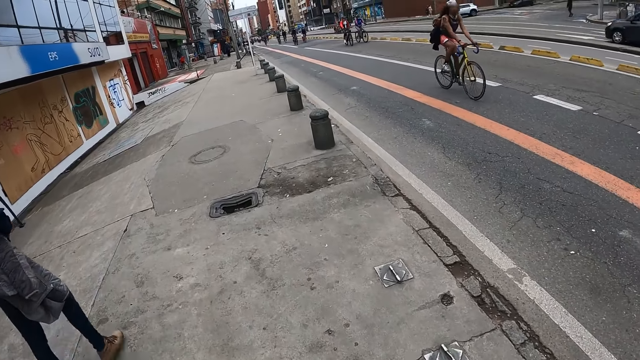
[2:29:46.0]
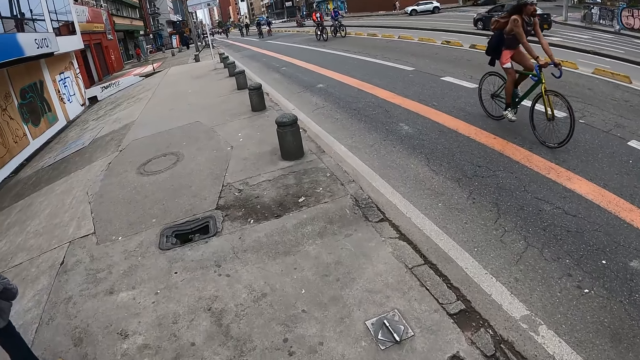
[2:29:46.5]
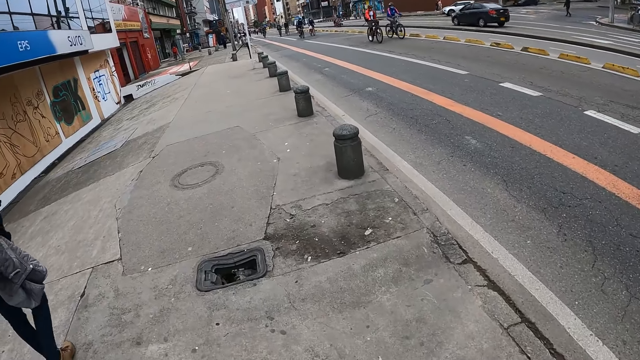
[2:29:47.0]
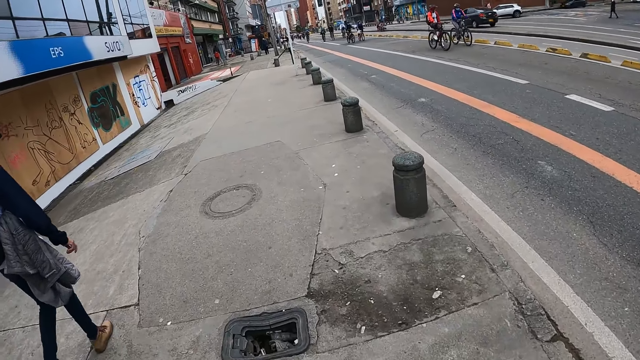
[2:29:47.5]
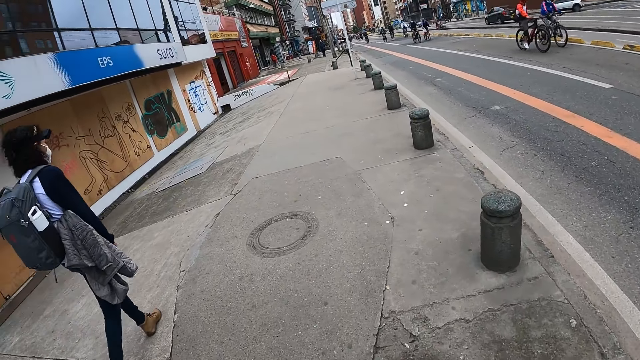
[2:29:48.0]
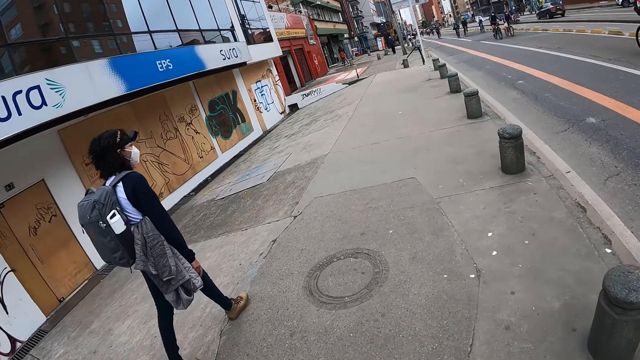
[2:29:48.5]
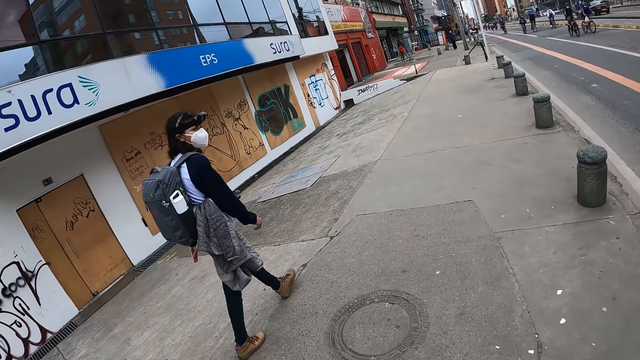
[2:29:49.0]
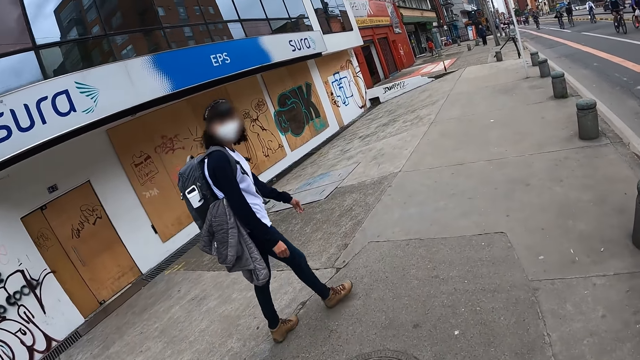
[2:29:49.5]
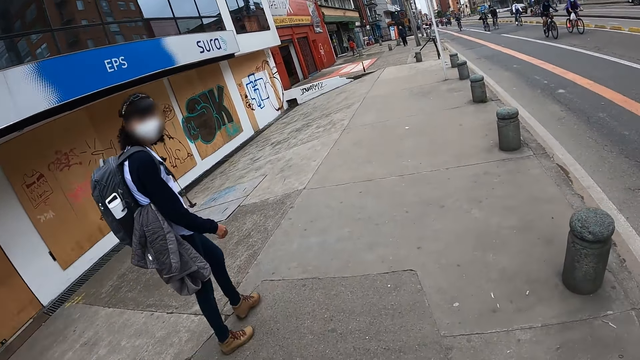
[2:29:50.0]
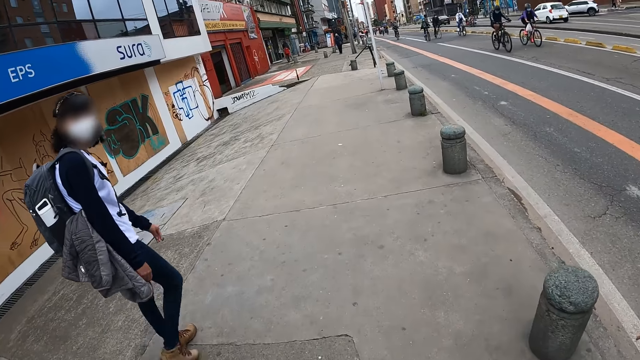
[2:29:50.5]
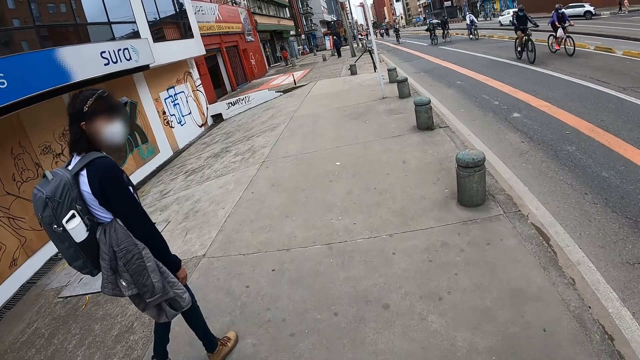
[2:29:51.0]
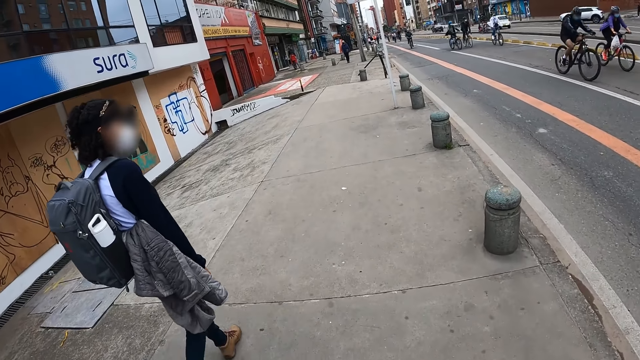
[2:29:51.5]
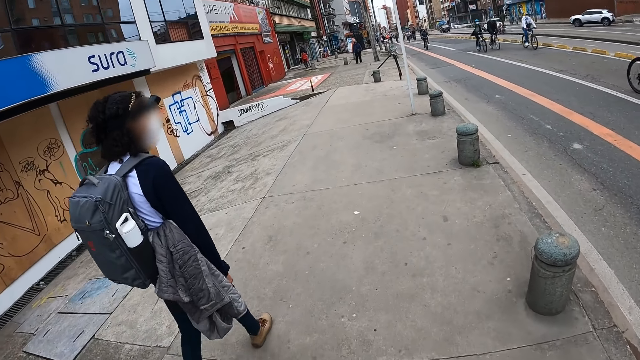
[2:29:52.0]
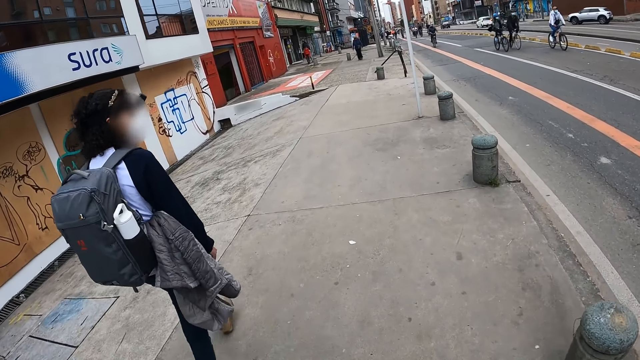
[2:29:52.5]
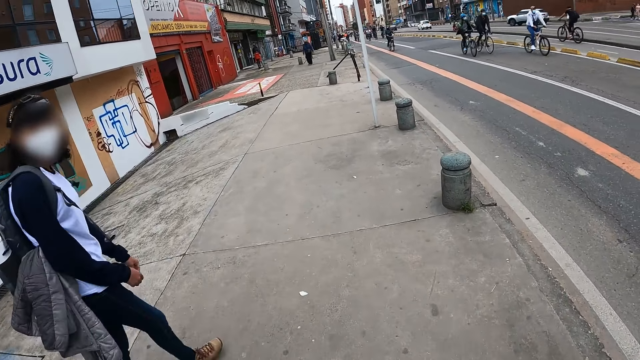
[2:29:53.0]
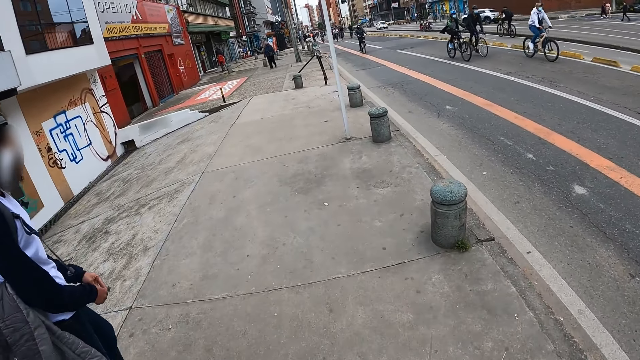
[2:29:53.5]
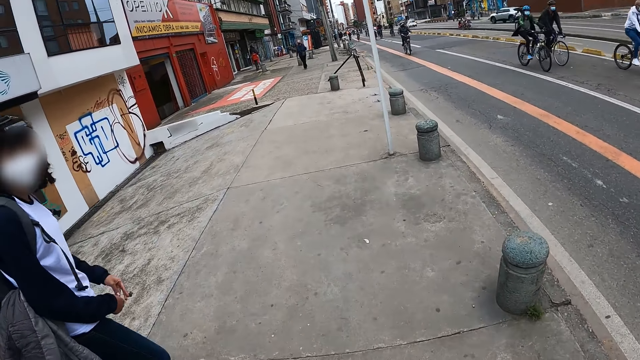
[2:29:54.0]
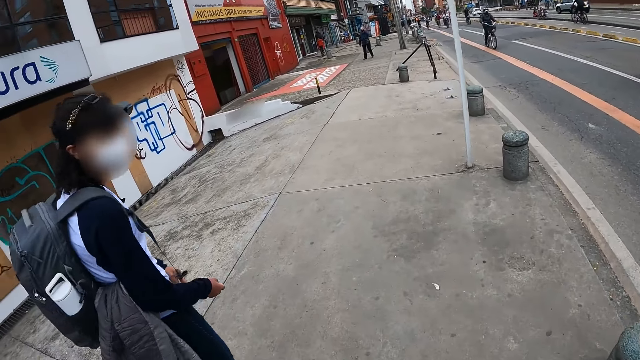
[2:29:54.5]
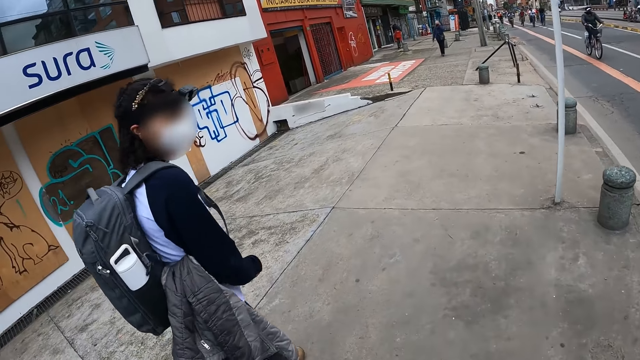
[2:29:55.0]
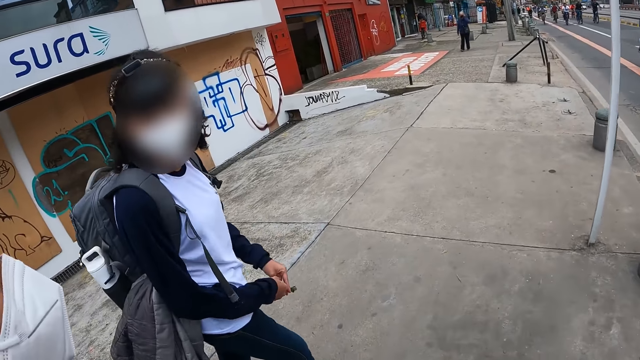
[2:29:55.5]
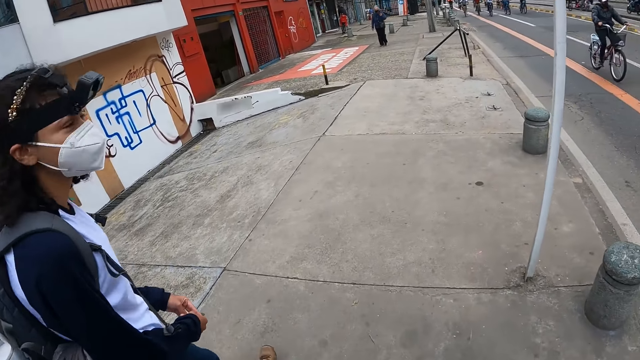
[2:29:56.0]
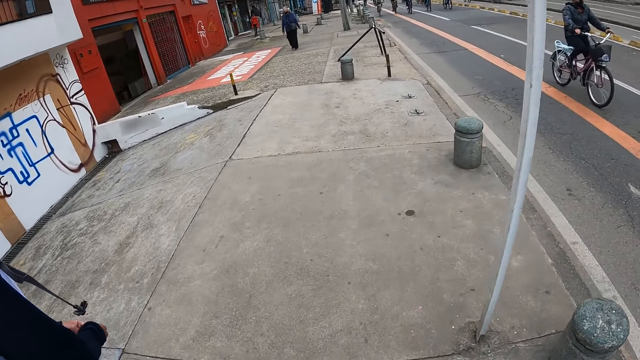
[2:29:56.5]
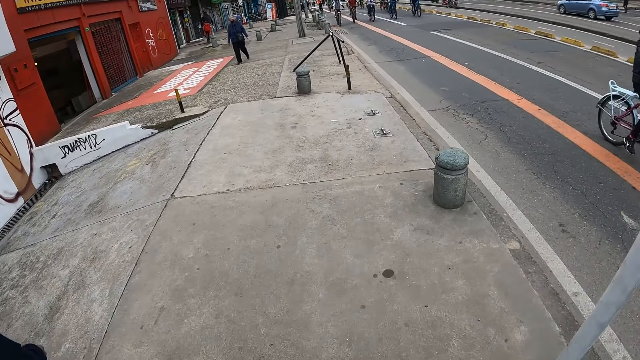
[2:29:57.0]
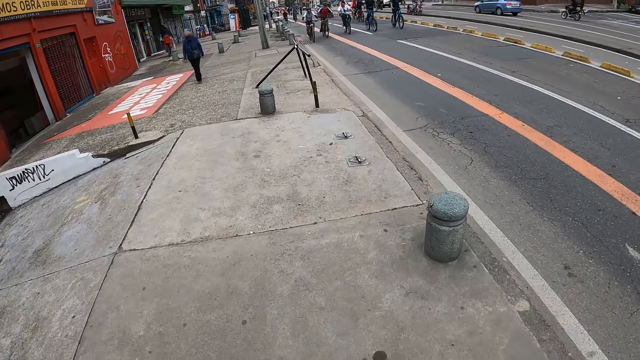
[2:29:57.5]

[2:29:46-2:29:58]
A woman looks back. The woman turns.

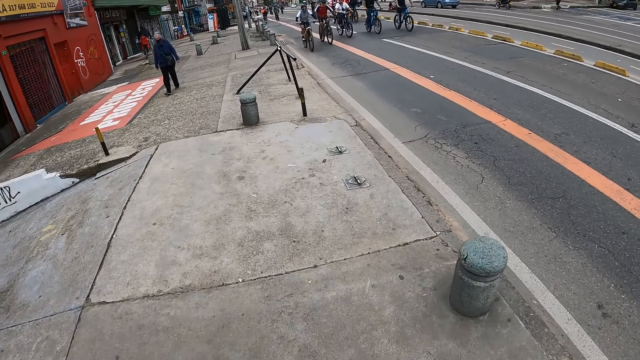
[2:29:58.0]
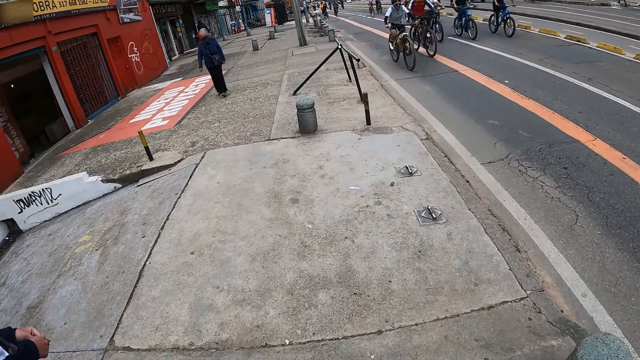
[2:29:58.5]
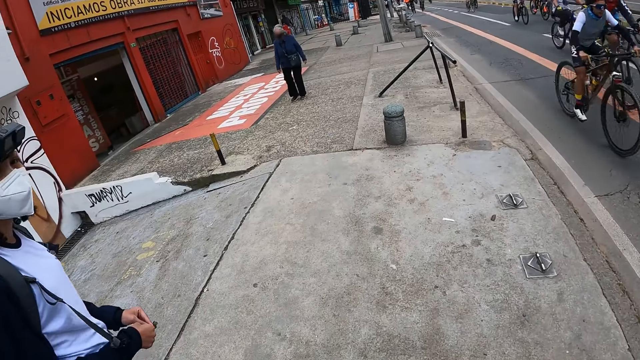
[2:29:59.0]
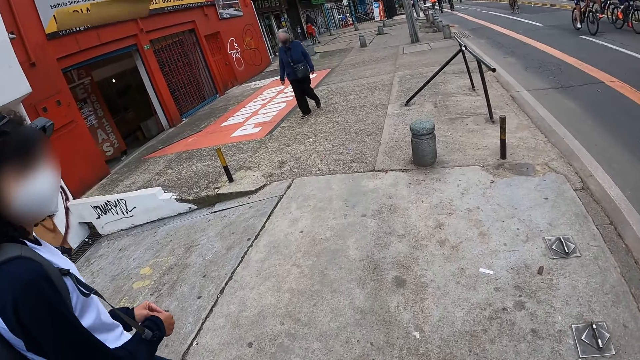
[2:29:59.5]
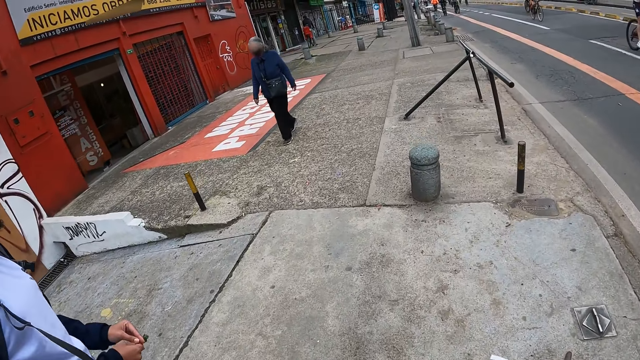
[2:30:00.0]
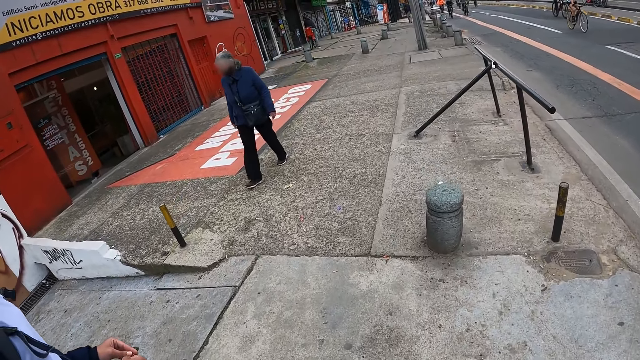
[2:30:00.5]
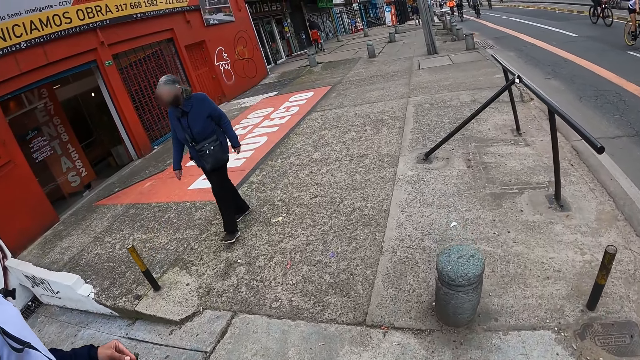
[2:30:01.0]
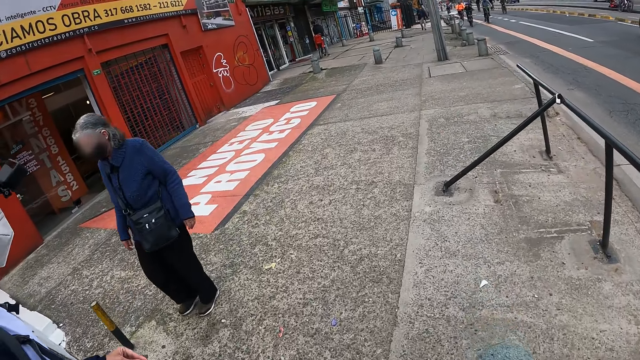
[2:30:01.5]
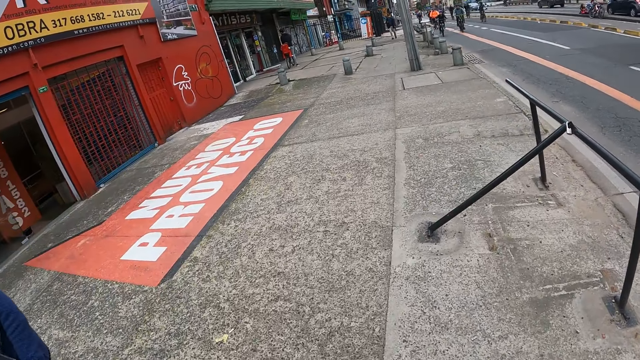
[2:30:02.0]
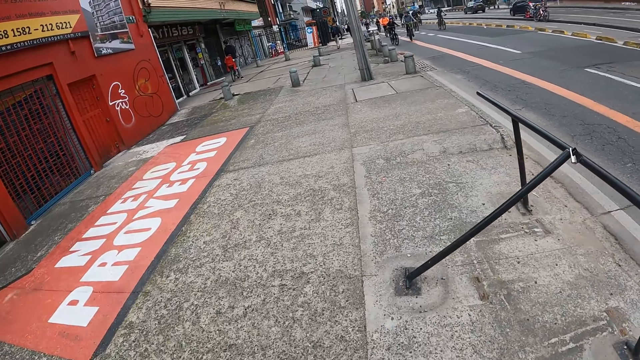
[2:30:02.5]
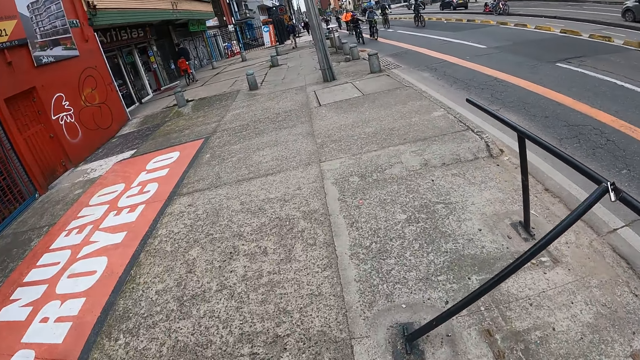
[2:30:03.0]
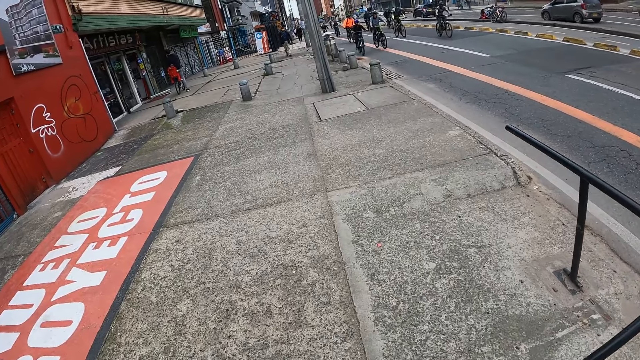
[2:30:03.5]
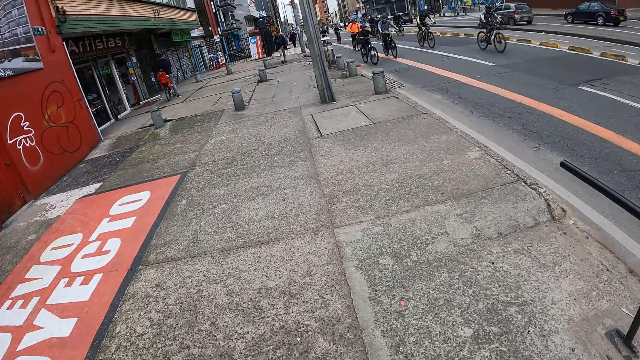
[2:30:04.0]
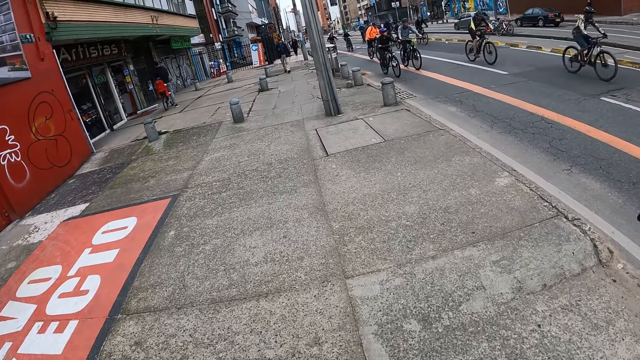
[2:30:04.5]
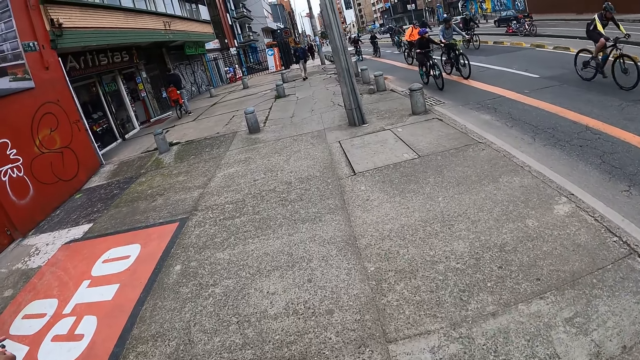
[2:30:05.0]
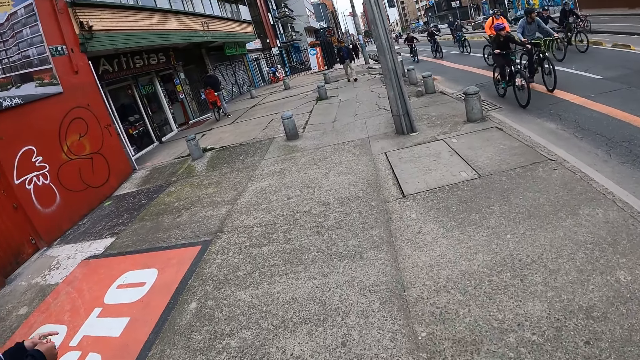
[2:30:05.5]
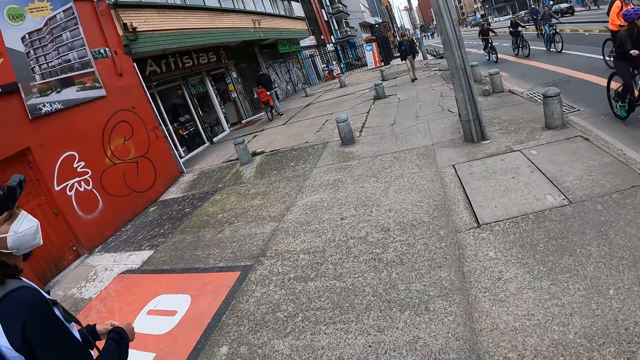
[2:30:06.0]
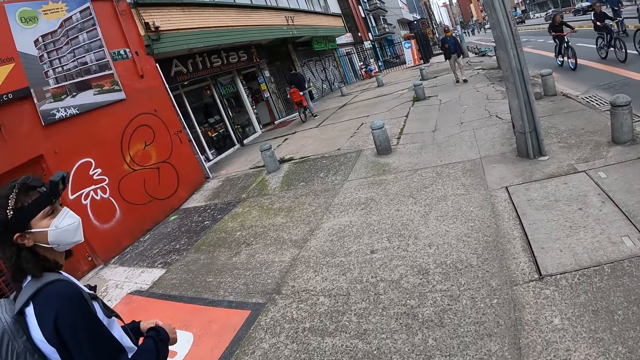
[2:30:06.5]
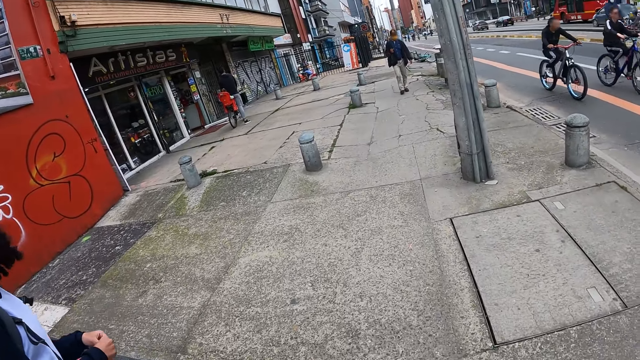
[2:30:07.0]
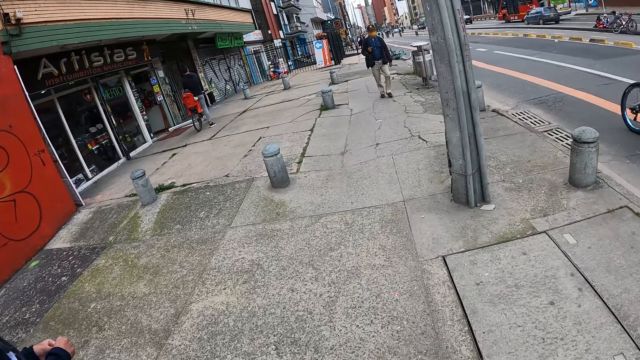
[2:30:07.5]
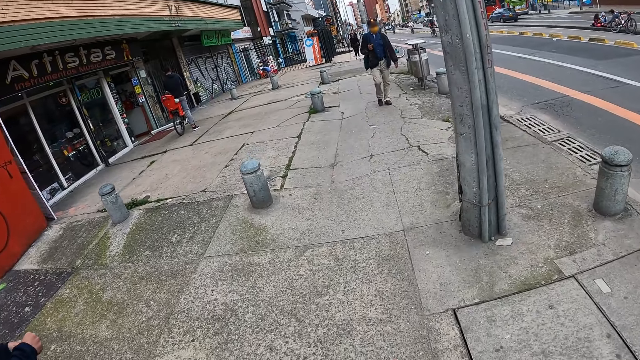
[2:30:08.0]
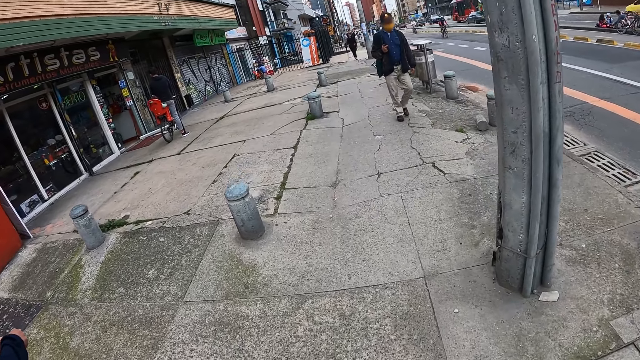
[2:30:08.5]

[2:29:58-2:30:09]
A woman walks. Another woman walks.
